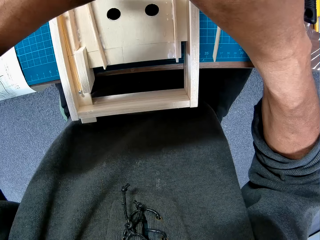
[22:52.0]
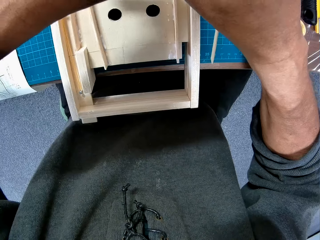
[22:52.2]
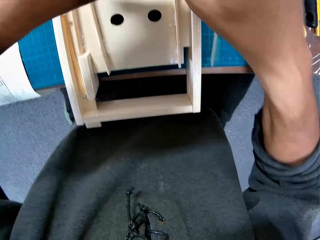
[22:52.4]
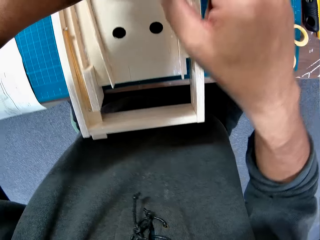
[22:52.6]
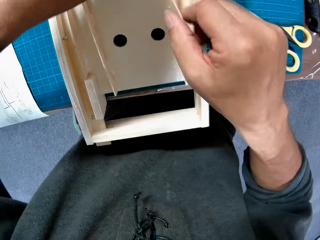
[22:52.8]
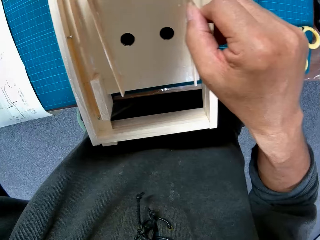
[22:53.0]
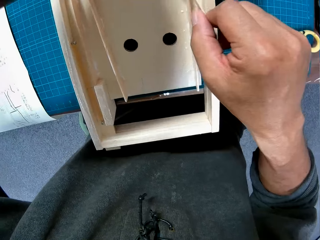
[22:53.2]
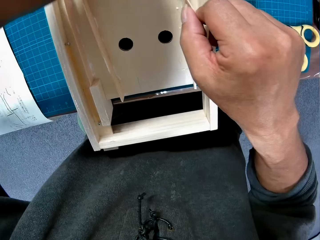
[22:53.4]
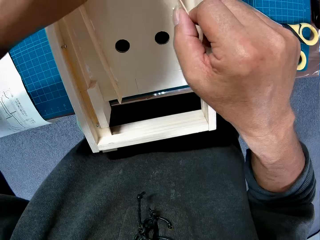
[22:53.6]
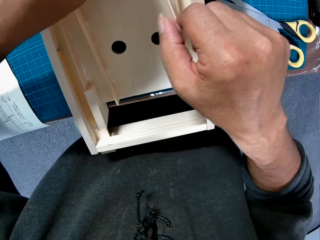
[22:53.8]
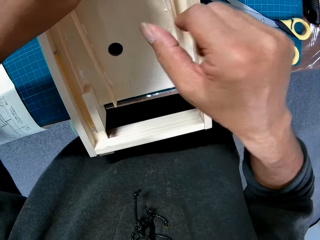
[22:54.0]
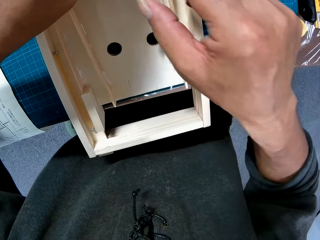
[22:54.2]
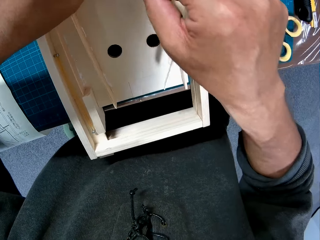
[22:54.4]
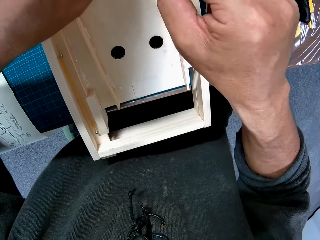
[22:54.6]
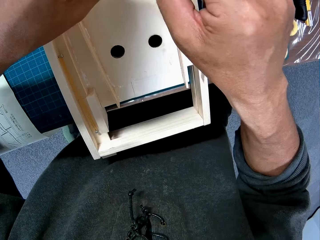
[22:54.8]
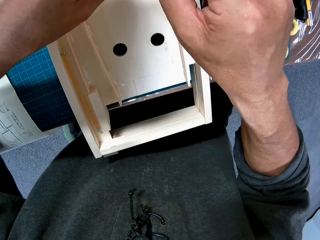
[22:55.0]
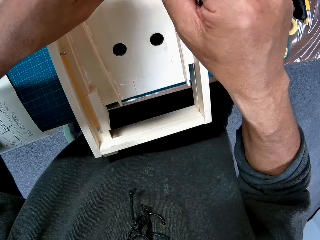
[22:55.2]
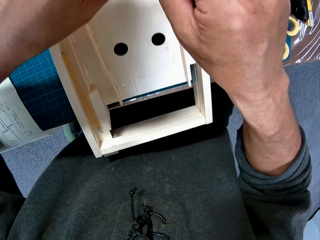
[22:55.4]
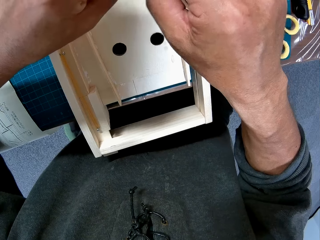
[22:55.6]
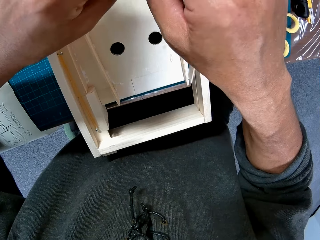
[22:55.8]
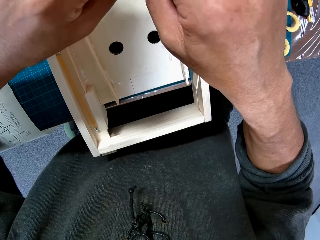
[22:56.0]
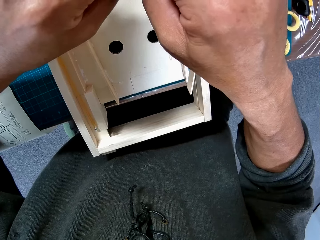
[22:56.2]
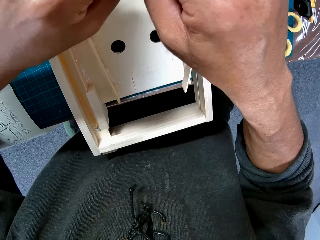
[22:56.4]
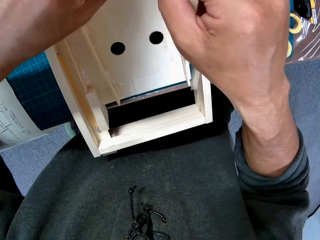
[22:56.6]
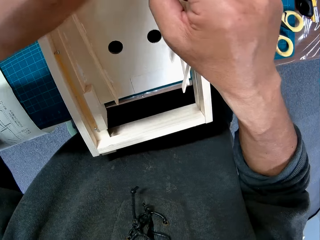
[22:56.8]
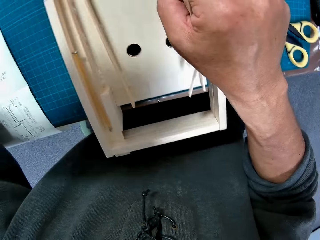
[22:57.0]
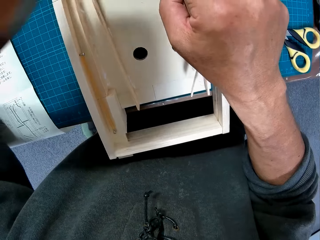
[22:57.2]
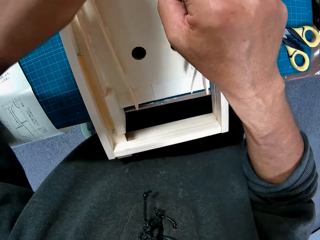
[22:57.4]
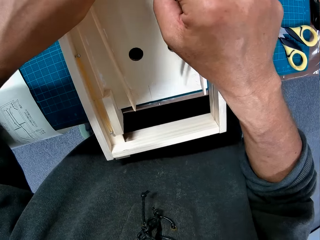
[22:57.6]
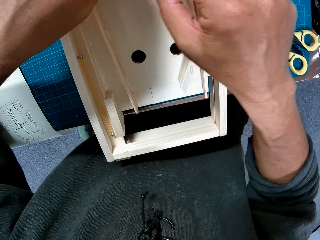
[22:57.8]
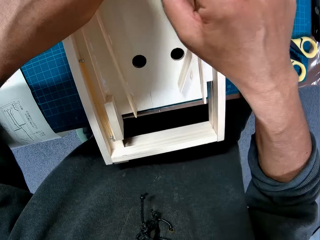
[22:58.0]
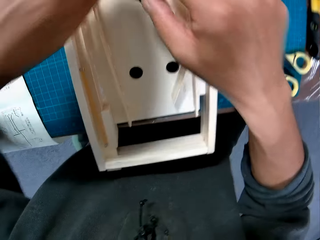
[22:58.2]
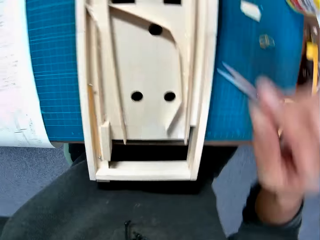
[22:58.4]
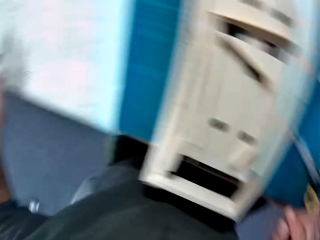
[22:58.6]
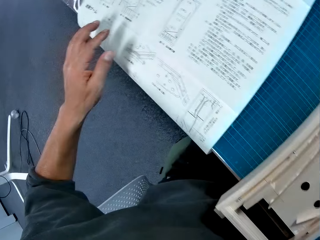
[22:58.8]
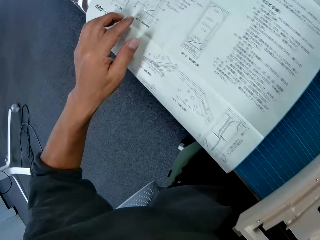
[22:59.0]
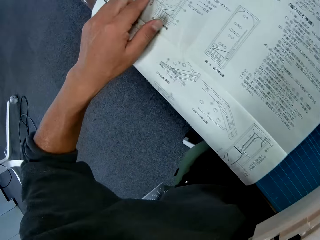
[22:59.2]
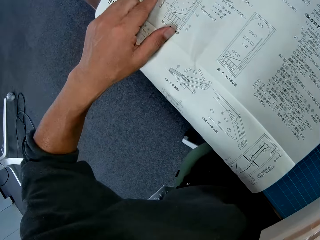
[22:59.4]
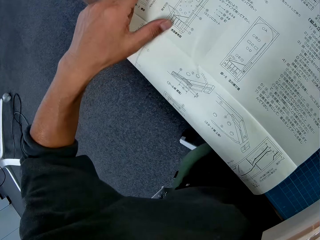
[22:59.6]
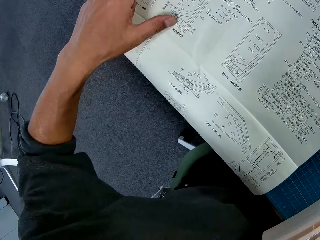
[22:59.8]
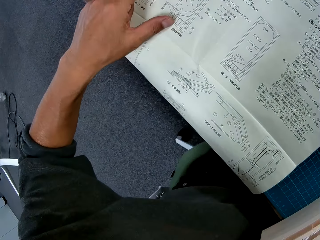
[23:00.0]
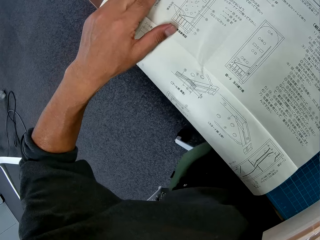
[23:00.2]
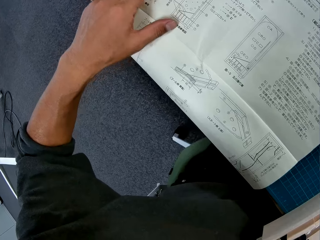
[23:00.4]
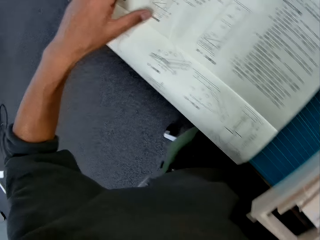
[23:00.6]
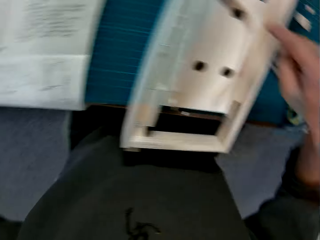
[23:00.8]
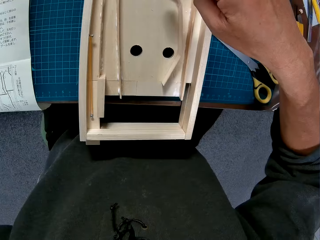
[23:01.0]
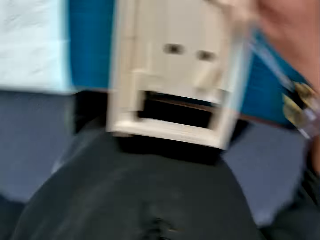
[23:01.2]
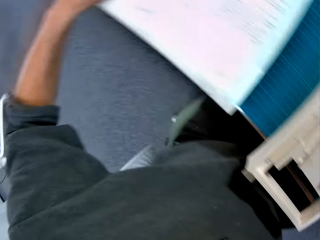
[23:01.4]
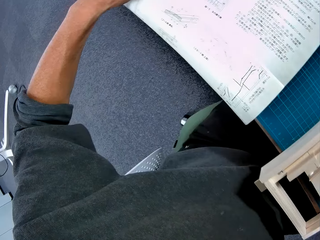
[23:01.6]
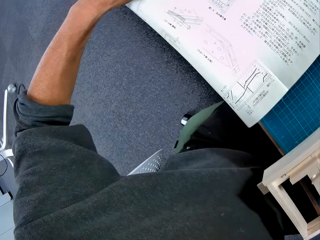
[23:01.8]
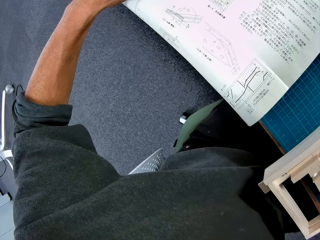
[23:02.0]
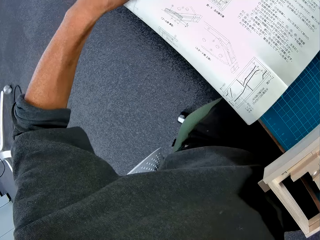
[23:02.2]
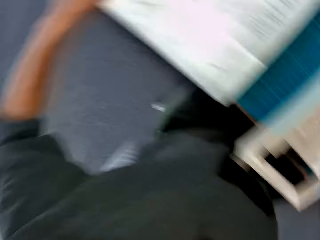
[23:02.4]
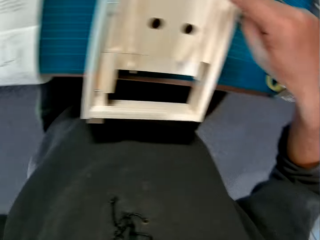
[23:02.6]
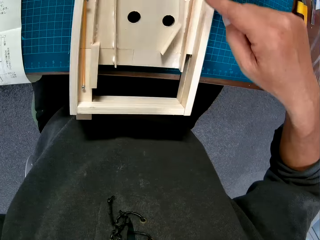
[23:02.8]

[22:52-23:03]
The camera wearer drops a piece of wood in a wooden model. He puts the woodcraft together. He touches the instruction paper with his left hand.

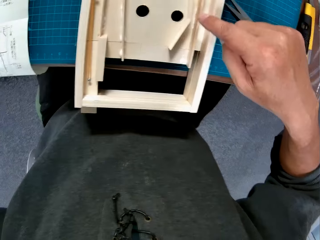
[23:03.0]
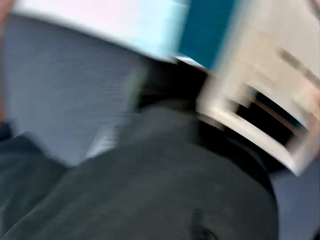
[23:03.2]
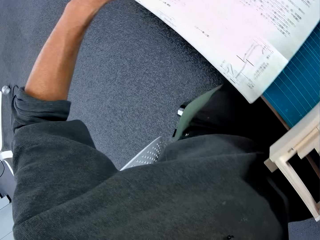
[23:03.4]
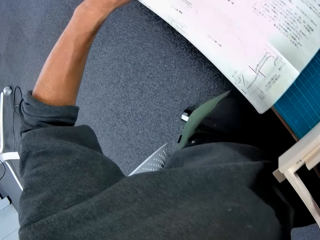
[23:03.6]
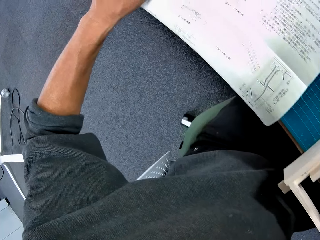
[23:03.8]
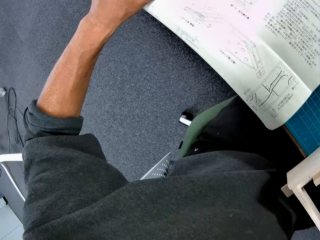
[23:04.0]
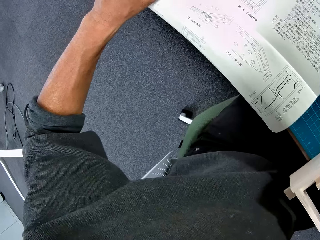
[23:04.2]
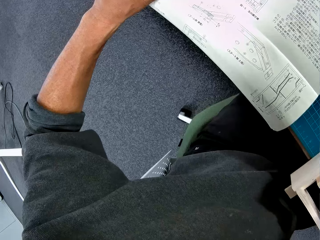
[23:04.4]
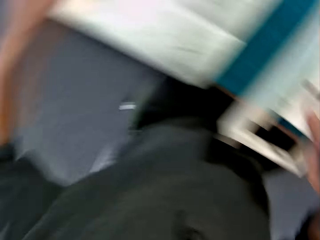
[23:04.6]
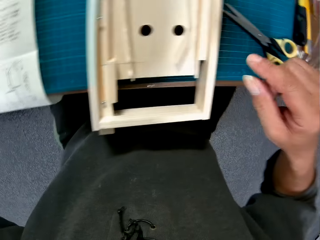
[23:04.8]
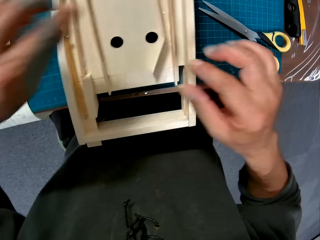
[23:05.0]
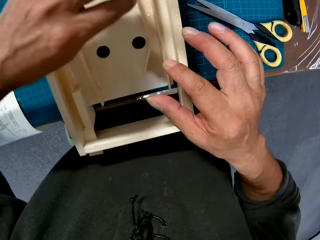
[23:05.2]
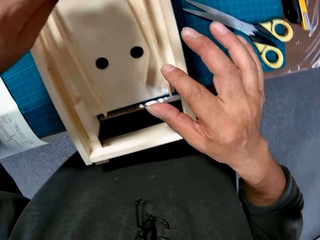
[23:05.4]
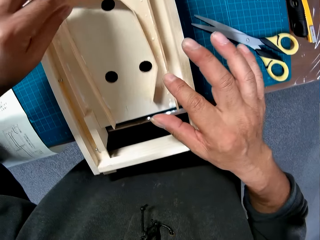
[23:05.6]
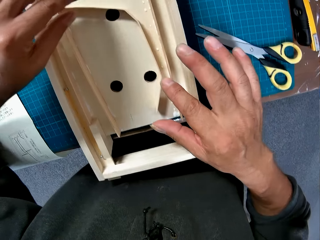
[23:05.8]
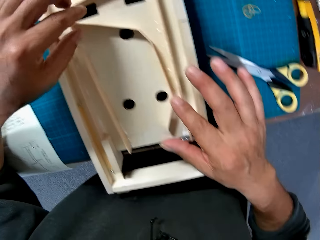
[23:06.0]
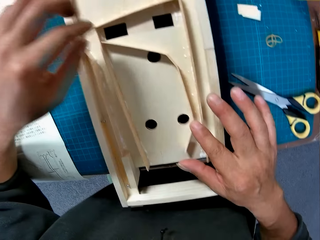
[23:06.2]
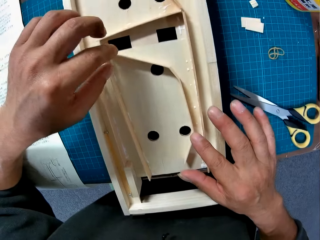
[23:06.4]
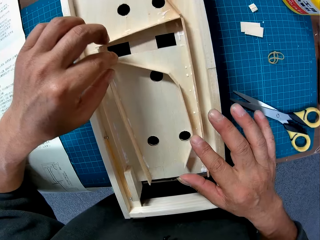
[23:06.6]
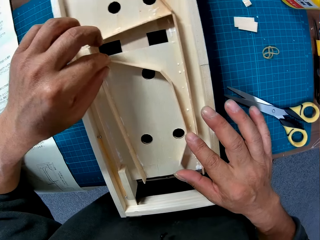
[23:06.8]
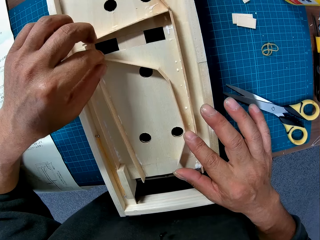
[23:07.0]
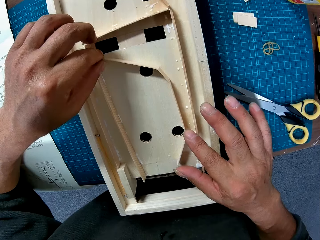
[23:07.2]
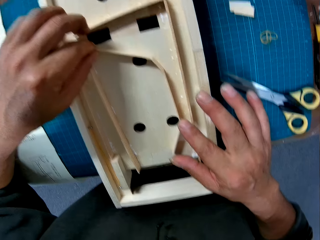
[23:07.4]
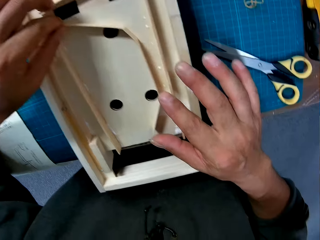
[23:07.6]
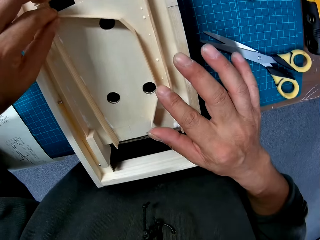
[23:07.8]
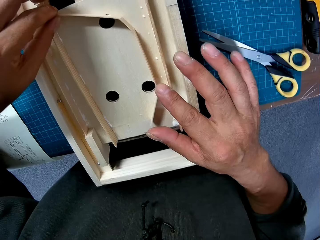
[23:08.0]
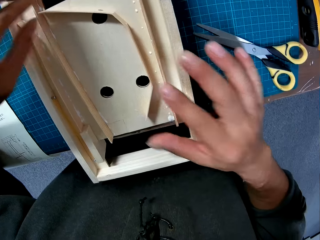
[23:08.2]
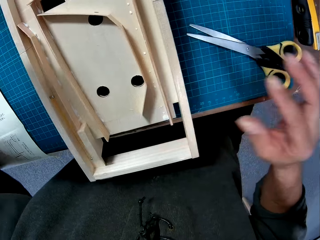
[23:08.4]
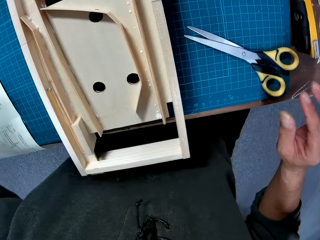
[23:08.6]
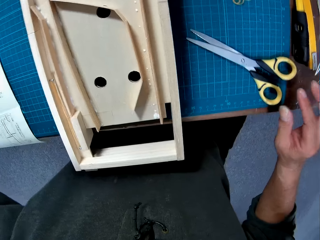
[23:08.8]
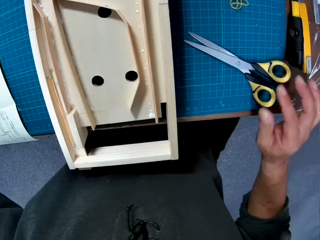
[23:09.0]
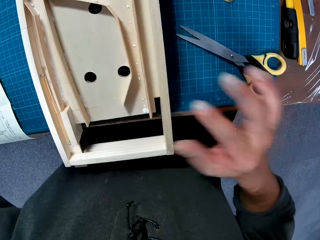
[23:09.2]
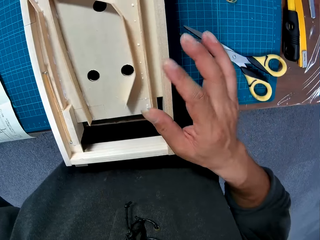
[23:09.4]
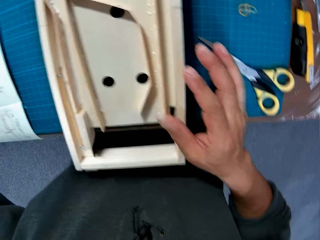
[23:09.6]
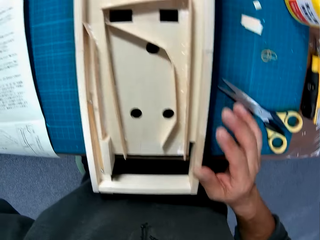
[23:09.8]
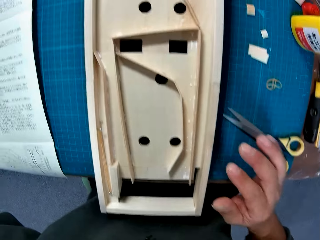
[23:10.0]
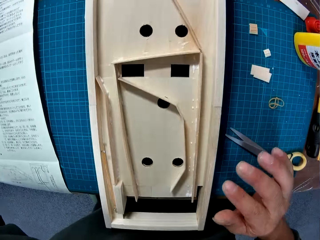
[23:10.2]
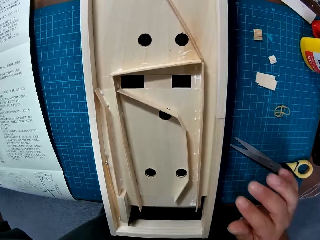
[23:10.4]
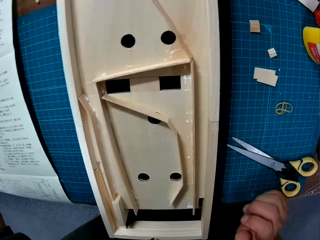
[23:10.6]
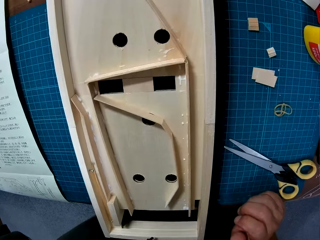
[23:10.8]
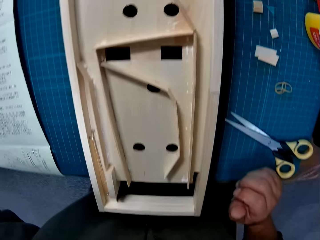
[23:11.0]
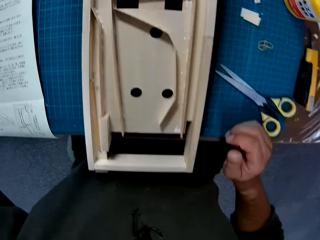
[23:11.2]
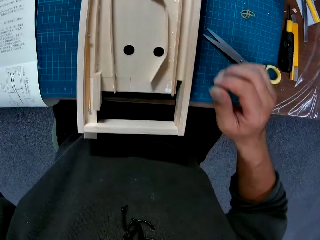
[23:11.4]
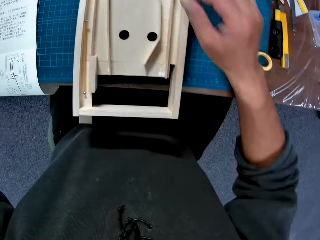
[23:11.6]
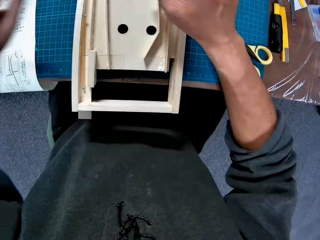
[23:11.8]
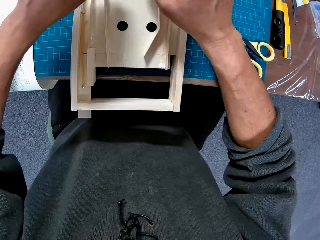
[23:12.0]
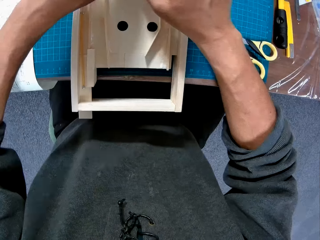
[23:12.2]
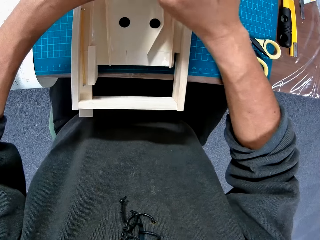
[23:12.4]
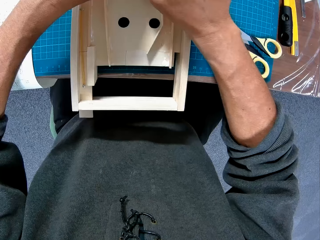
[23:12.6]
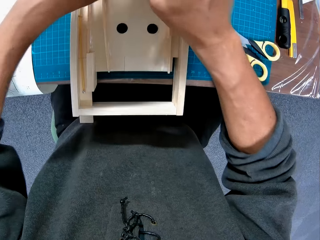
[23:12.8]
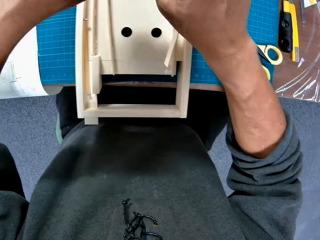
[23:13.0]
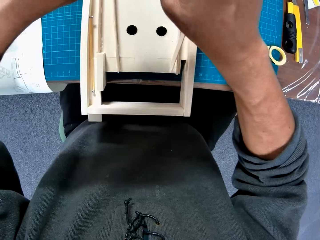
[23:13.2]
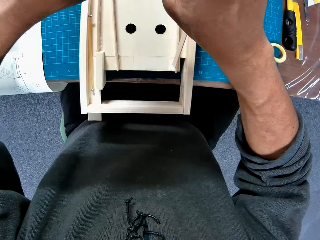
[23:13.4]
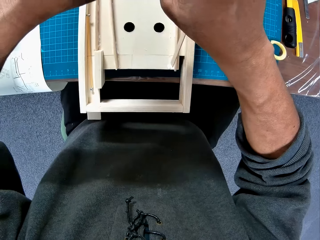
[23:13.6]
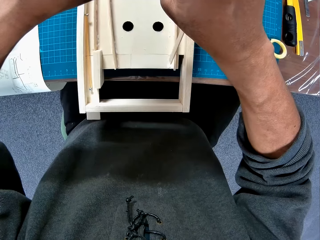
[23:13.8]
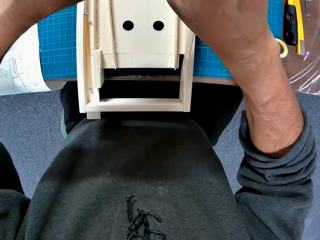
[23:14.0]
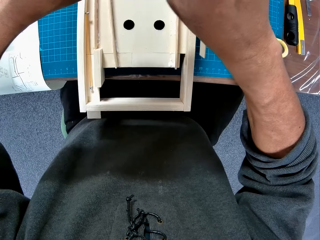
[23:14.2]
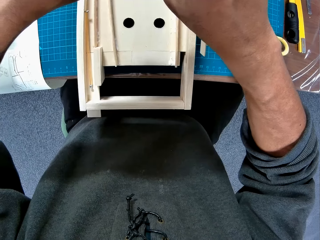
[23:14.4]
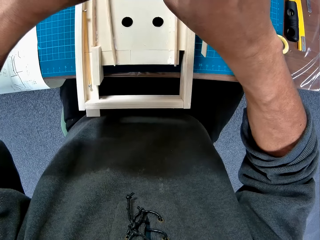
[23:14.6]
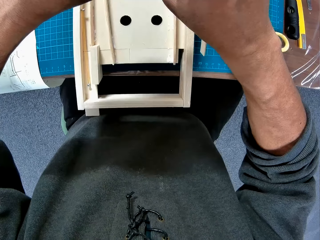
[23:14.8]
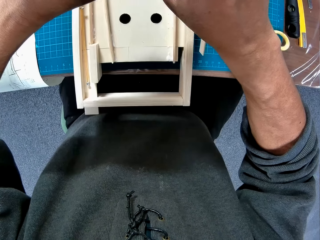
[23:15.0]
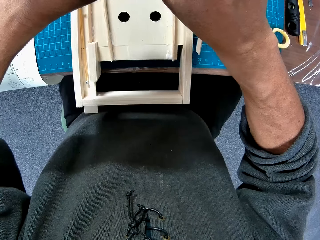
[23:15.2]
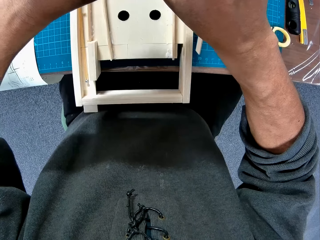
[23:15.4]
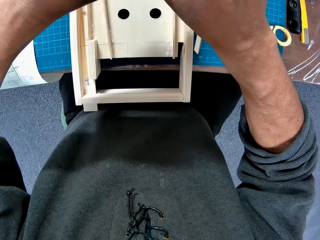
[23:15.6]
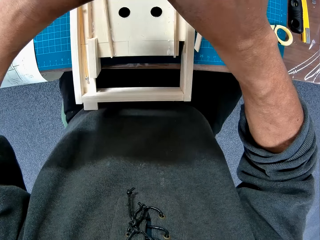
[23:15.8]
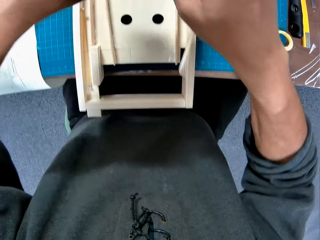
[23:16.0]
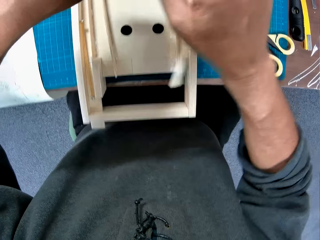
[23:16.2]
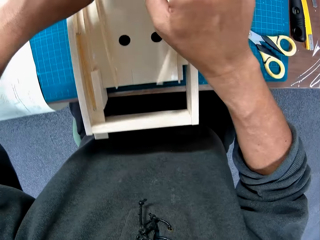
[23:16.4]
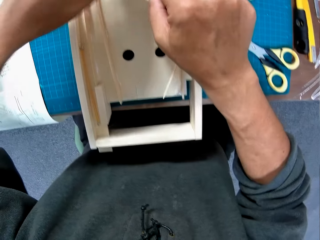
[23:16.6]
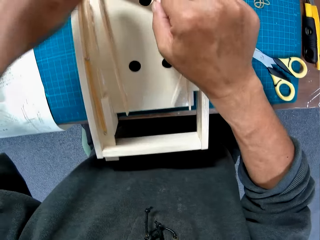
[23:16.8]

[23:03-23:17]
The camera wearer removes his hand from a sketch manual. He adjusts a piece of wood in a wooden model. He touches a woodcraft. He removes his hand from the woodcraft. He bends the piece of wood with both hands. He holds the piece of woodcraft.
